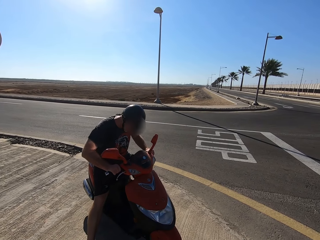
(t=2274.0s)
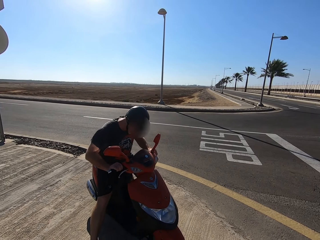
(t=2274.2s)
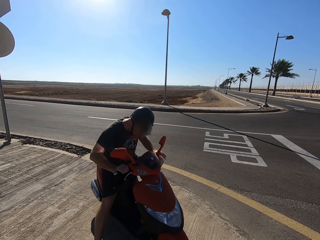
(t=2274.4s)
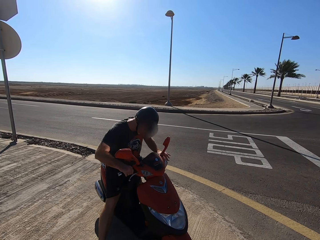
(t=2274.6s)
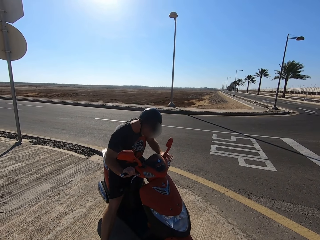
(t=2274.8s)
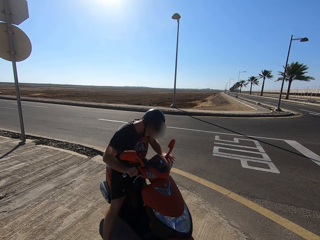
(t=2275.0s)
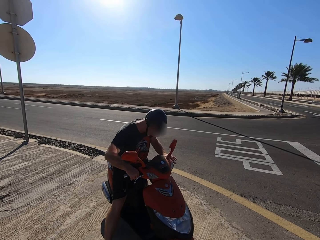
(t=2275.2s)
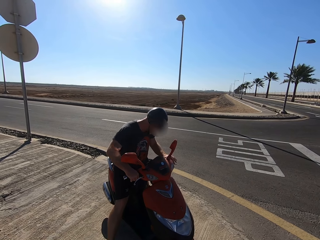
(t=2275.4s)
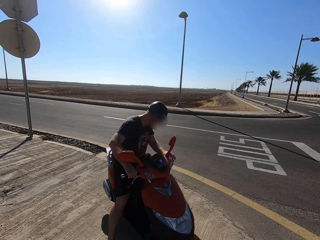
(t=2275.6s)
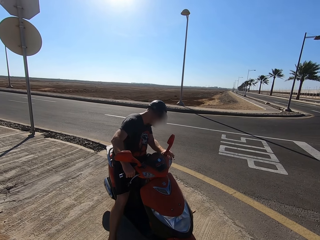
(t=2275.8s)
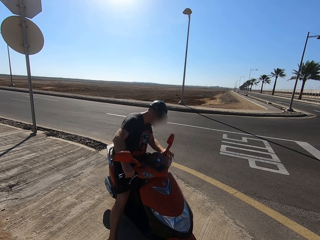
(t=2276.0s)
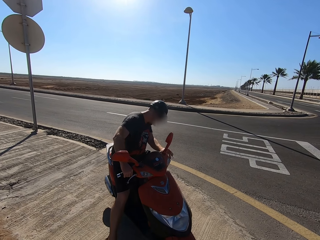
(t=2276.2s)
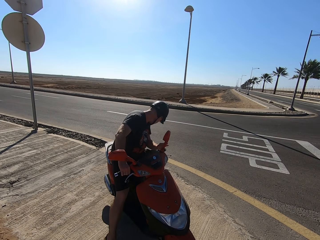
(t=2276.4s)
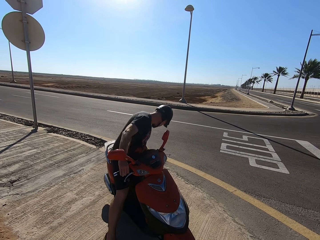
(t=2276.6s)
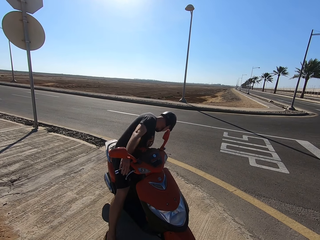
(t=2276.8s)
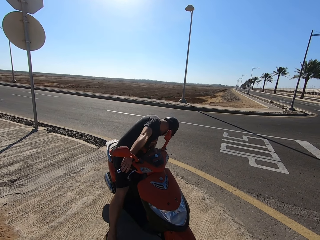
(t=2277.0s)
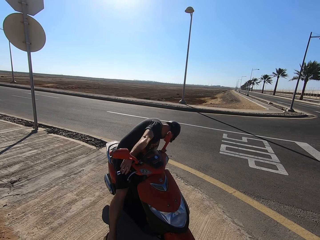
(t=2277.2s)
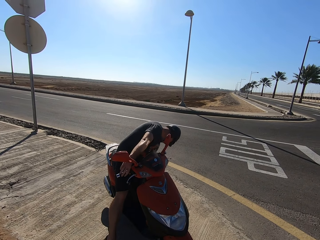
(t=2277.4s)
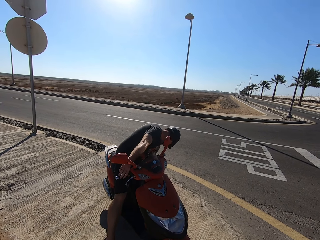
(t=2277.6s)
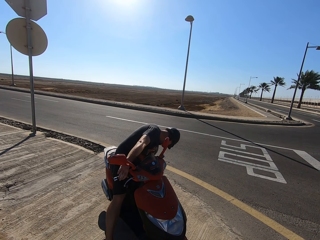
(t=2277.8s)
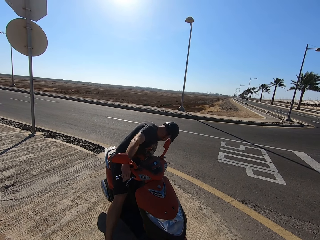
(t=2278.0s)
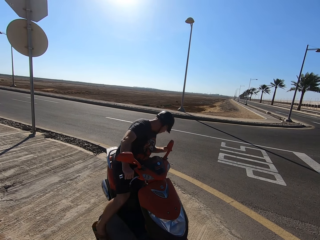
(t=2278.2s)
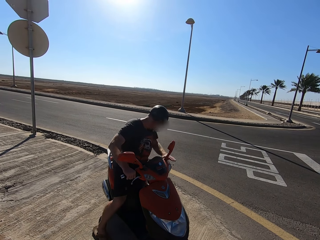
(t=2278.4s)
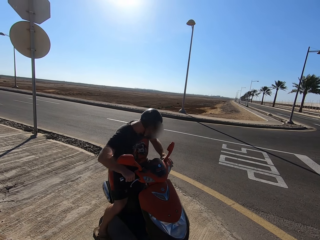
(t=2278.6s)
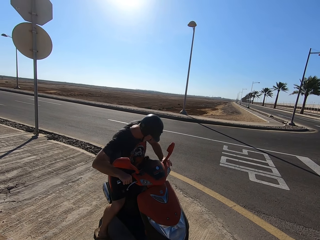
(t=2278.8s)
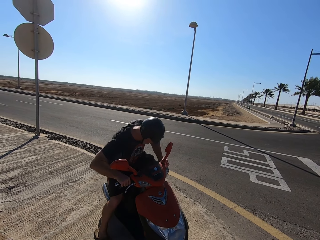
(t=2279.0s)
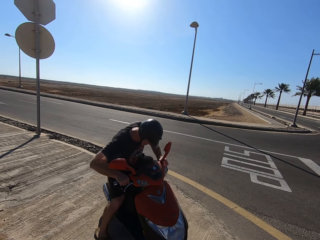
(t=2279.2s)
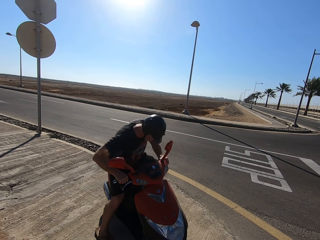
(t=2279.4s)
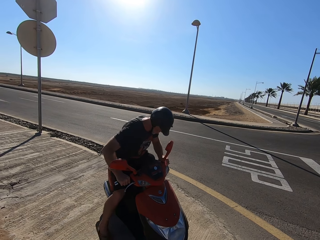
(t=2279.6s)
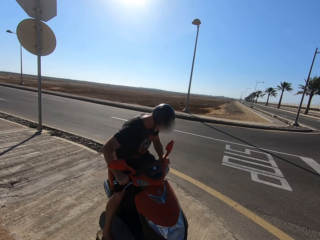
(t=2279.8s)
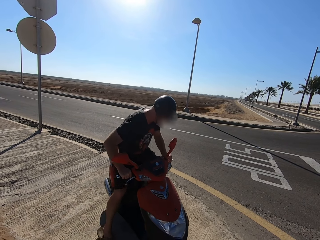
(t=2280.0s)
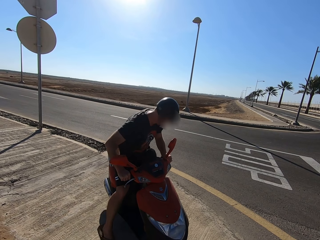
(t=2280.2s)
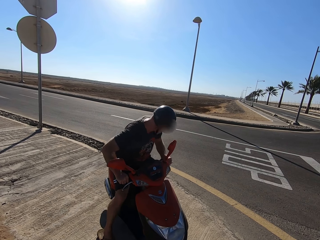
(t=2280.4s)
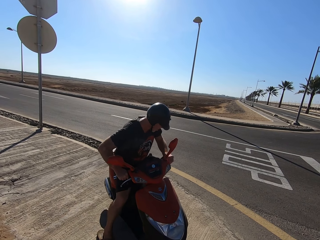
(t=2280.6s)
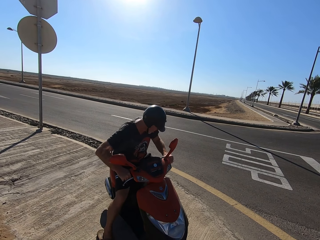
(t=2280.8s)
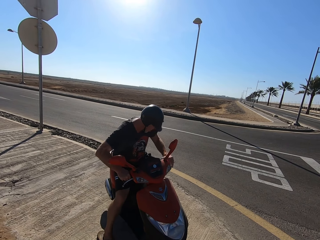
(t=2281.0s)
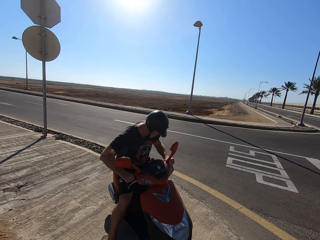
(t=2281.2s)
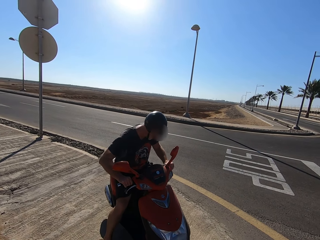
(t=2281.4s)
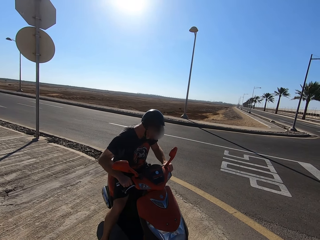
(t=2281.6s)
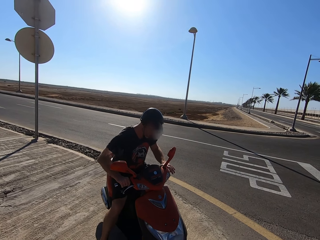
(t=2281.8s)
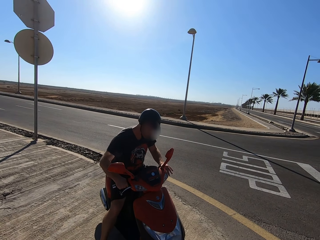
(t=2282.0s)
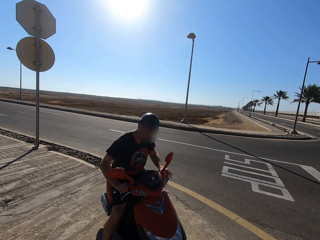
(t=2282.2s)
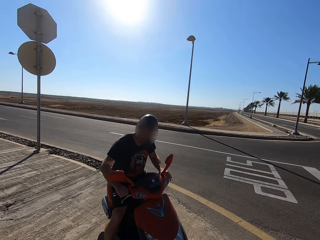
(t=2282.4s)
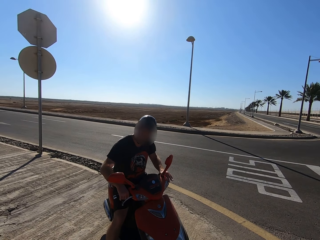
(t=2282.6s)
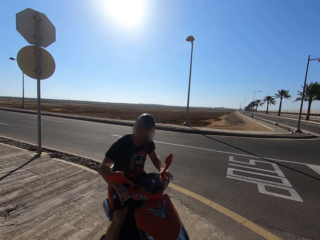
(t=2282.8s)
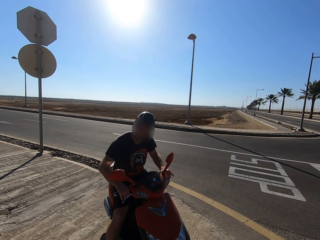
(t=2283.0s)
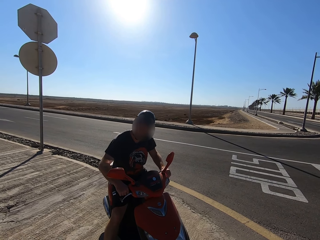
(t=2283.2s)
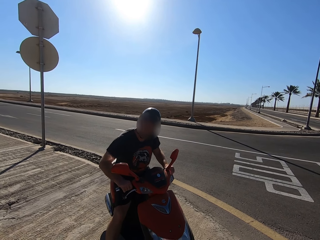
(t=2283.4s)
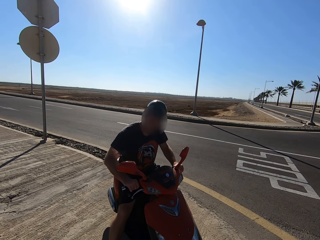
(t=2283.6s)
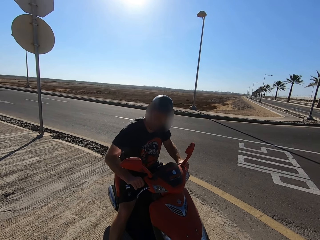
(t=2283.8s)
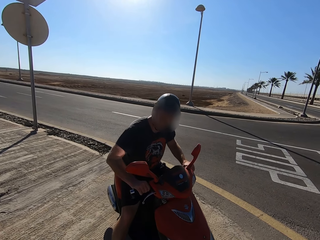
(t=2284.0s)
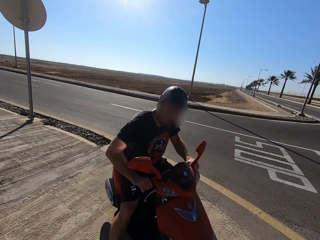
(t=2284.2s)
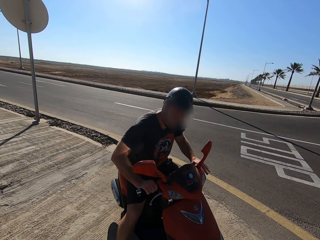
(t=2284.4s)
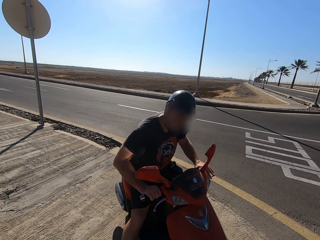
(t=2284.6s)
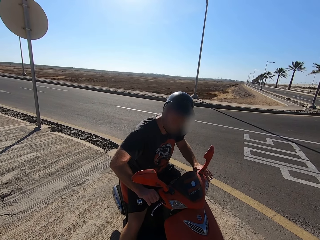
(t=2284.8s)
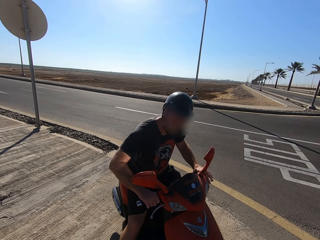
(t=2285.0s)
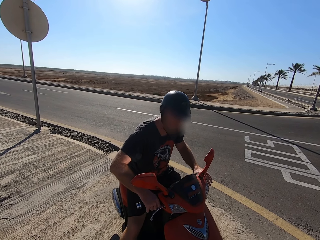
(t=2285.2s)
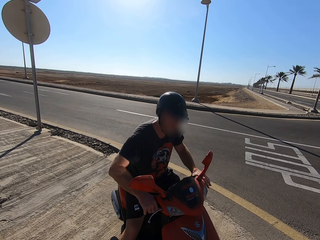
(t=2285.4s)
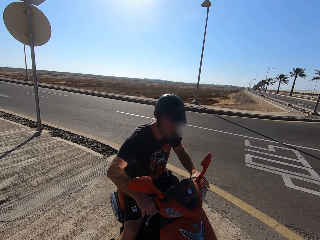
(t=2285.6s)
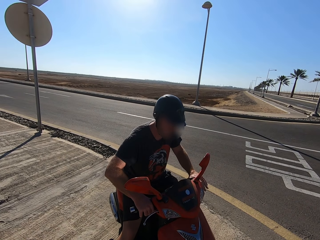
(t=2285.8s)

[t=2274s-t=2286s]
The man shakes the motorcycle, looks down on his left side and starts the motorcycle.

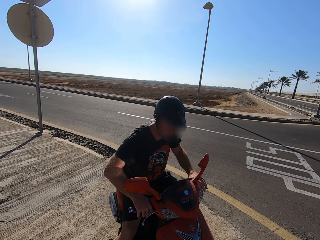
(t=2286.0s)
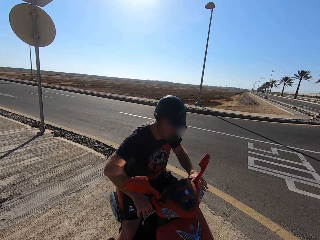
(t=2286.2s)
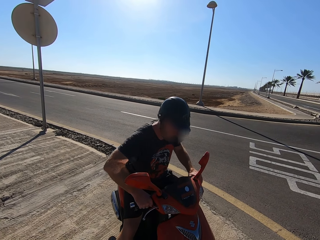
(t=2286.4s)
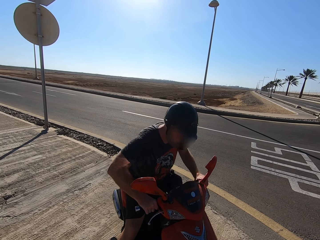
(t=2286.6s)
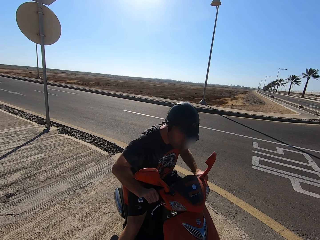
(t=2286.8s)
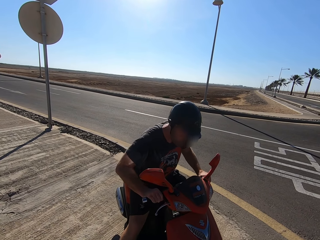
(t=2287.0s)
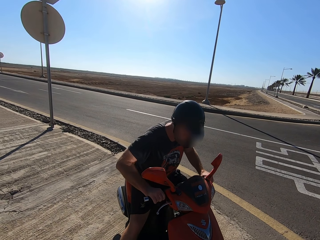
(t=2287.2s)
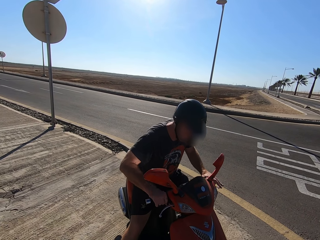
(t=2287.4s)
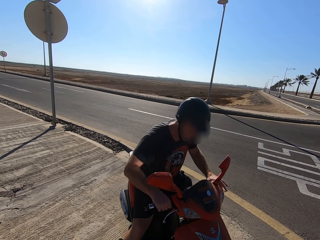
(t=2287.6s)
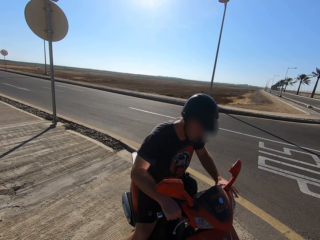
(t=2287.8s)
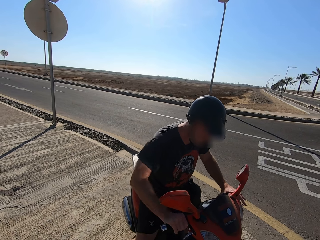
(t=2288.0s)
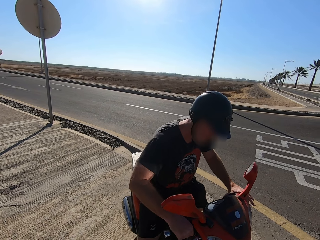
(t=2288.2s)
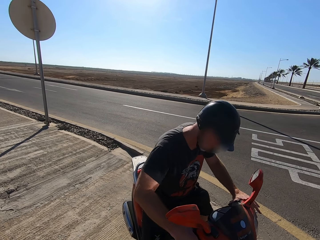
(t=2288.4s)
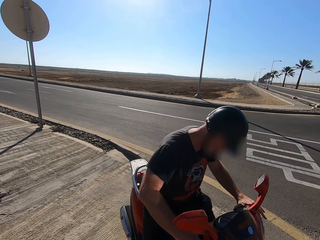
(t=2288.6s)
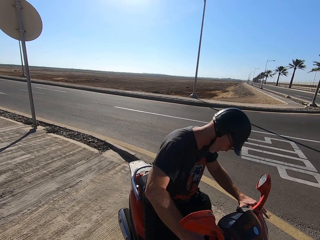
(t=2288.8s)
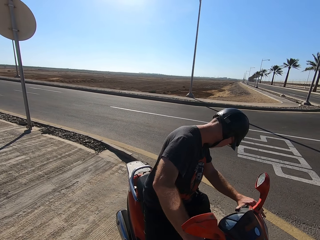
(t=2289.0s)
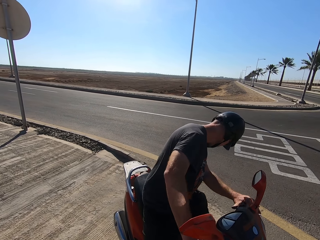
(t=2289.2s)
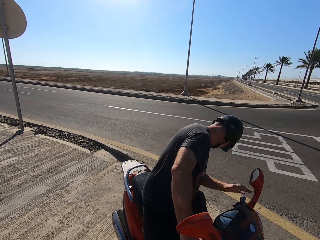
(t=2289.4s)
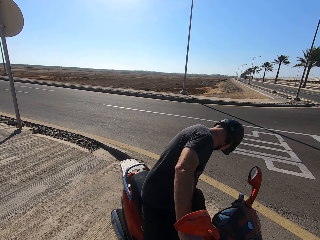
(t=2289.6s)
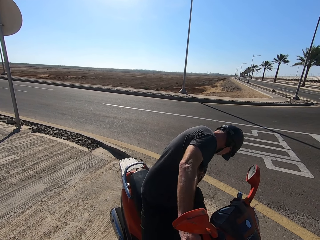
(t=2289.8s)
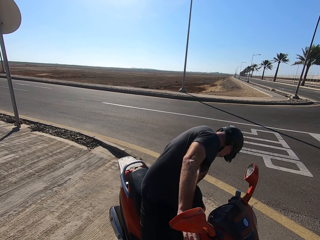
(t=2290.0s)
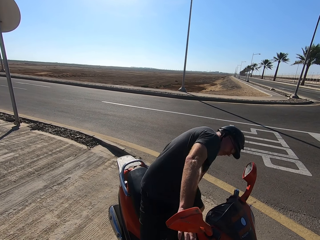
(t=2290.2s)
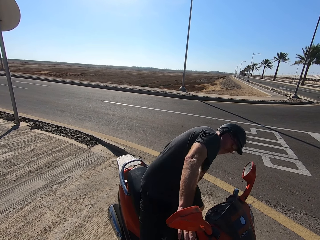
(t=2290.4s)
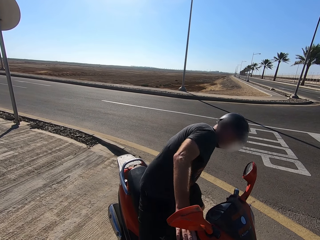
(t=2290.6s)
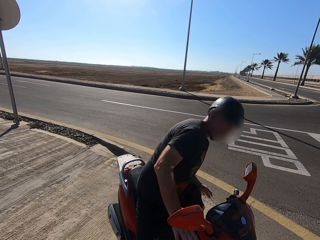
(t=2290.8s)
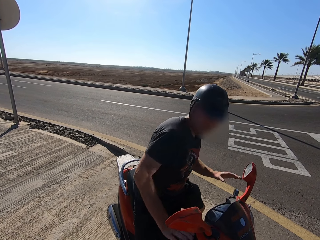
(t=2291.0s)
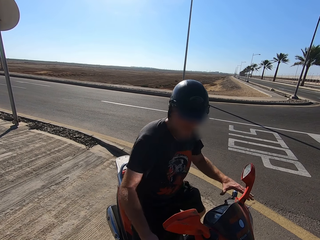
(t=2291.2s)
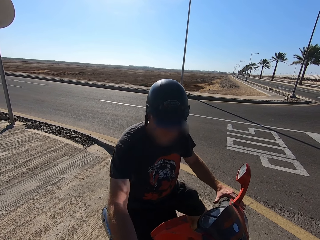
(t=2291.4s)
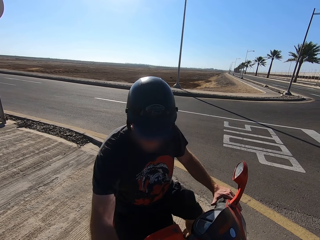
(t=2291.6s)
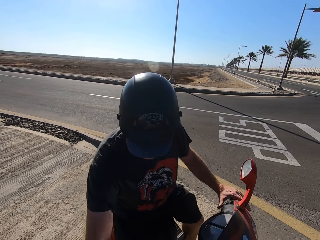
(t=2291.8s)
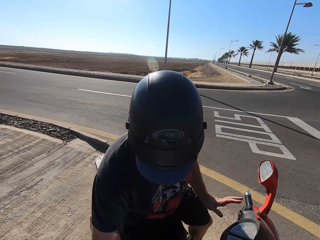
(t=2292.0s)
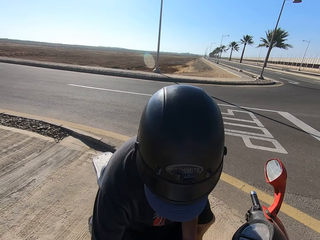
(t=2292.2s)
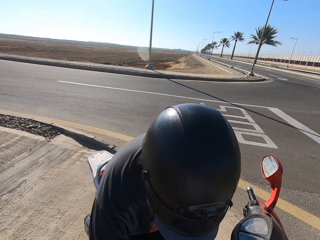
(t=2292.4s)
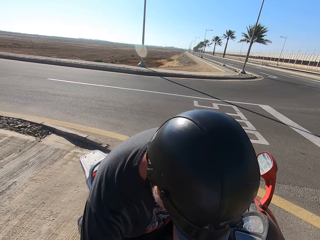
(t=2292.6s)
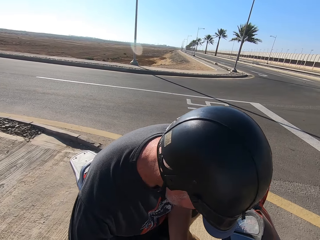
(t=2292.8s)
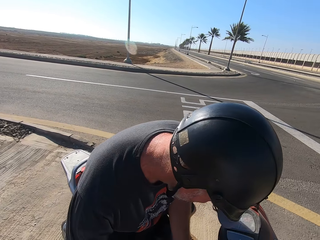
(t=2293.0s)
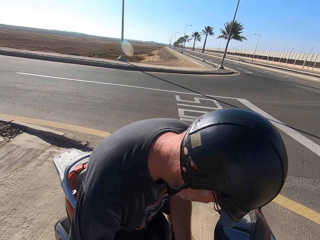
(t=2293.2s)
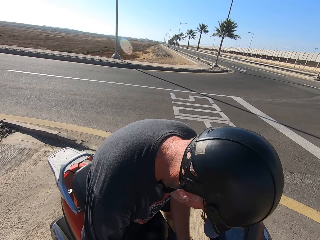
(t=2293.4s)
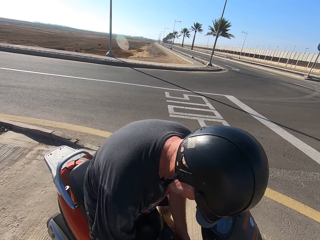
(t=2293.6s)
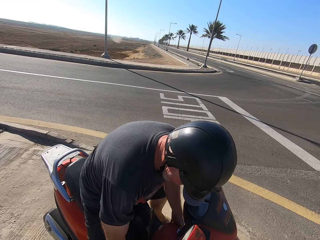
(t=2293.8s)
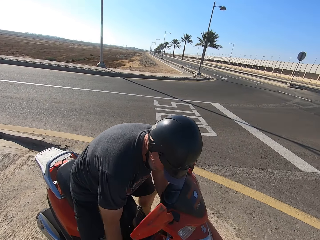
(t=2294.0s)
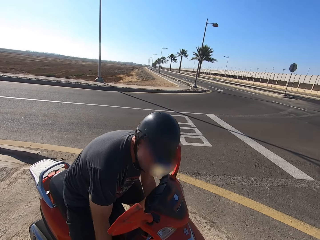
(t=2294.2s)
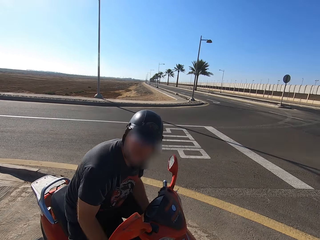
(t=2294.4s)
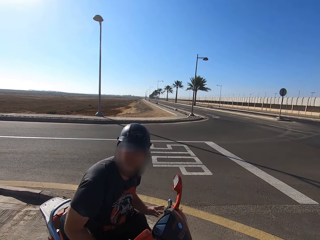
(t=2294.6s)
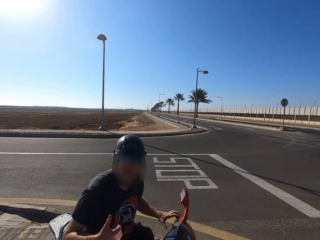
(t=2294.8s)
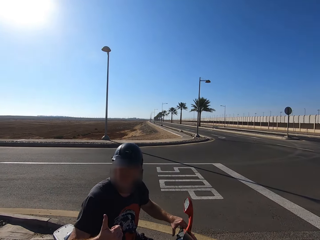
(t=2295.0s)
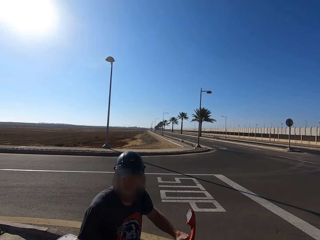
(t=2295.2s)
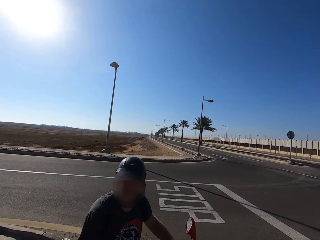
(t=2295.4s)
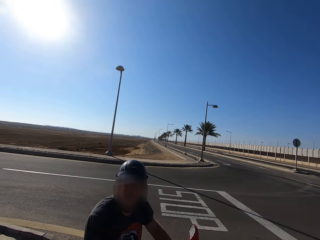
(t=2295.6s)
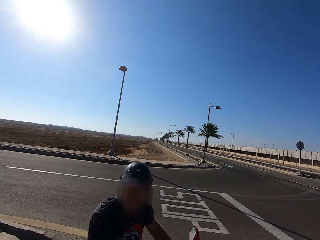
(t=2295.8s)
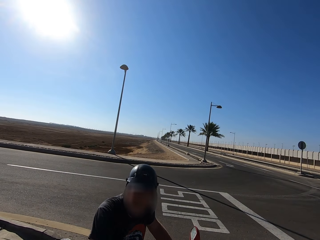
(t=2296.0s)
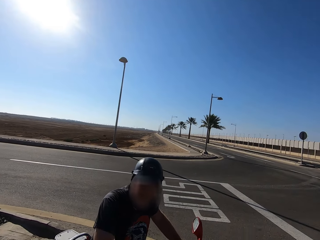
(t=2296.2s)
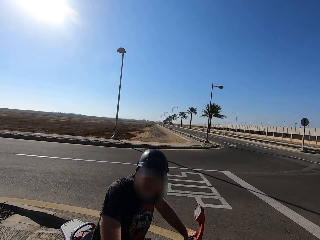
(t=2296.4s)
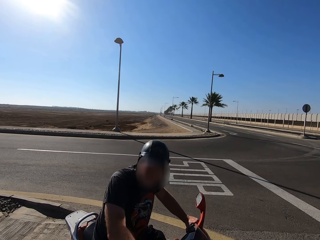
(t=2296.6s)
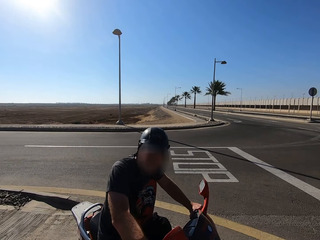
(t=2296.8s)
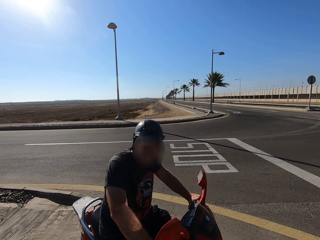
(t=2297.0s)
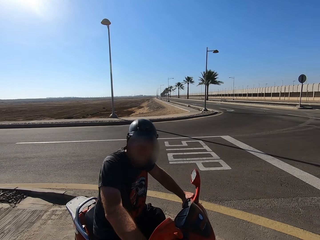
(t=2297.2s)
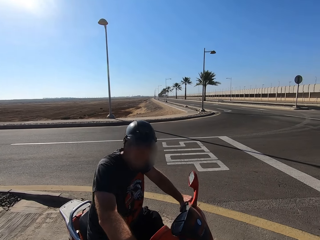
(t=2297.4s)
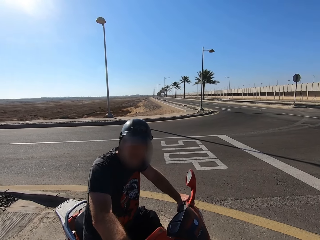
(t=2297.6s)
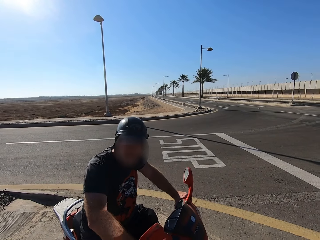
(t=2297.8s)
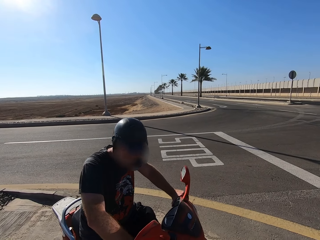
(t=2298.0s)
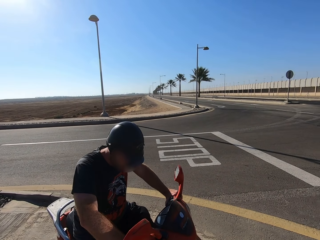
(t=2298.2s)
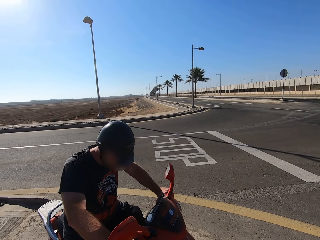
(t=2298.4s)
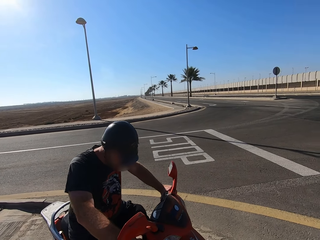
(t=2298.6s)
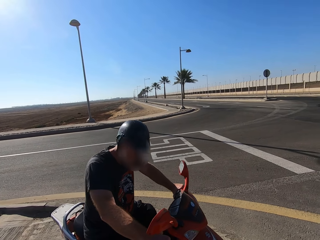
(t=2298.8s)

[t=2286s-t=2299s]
The man looks down on his left side and checks the motorcycle.
